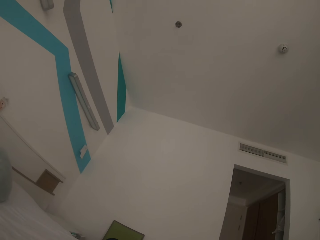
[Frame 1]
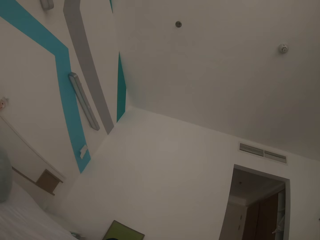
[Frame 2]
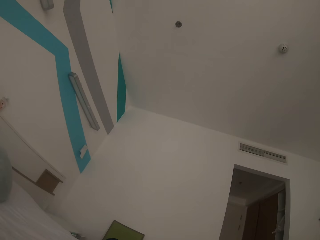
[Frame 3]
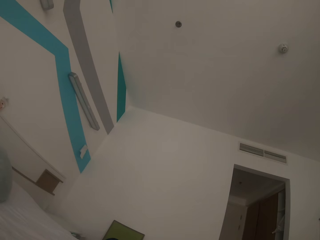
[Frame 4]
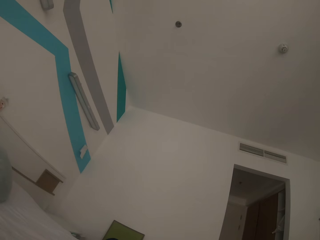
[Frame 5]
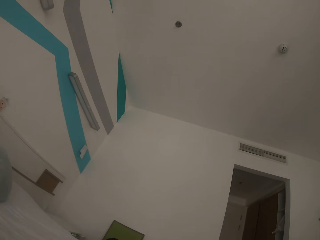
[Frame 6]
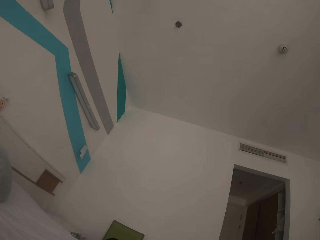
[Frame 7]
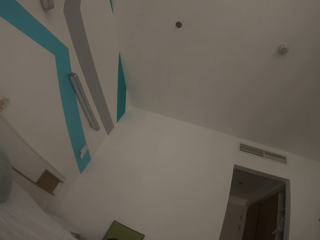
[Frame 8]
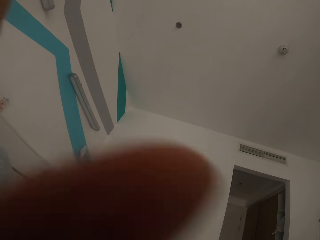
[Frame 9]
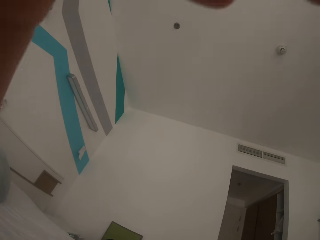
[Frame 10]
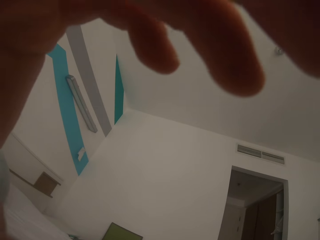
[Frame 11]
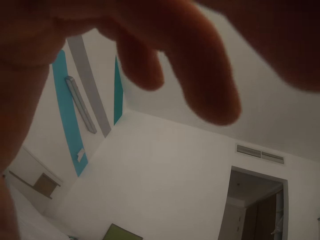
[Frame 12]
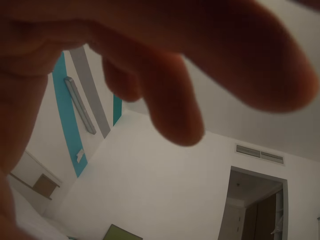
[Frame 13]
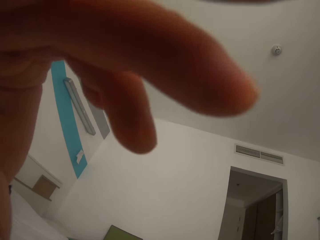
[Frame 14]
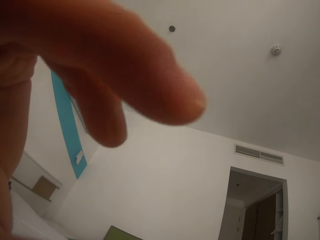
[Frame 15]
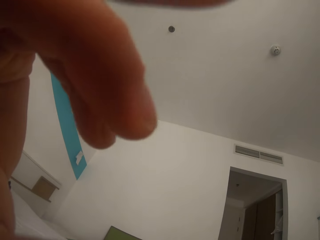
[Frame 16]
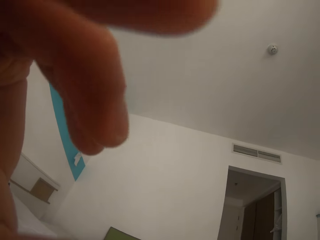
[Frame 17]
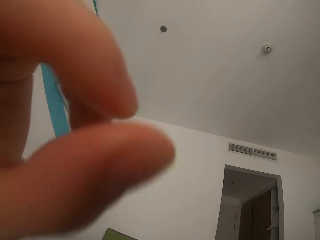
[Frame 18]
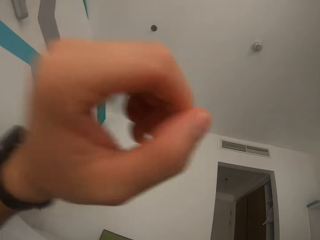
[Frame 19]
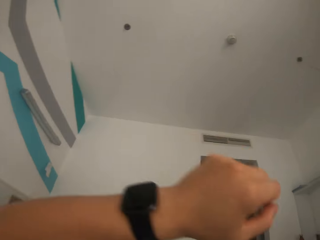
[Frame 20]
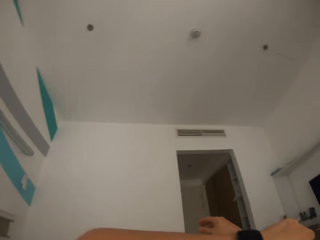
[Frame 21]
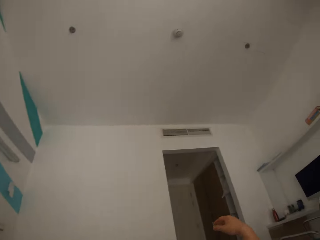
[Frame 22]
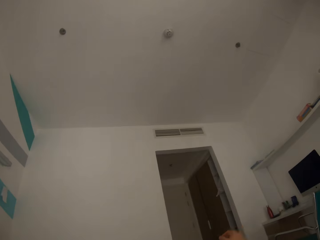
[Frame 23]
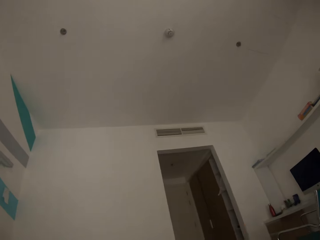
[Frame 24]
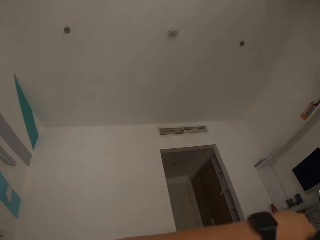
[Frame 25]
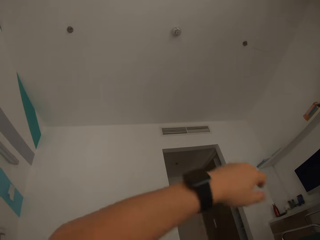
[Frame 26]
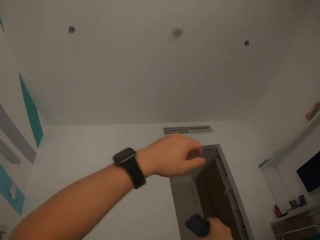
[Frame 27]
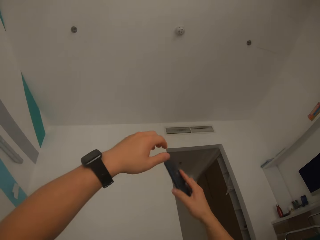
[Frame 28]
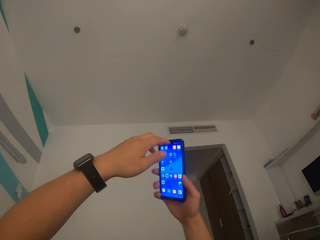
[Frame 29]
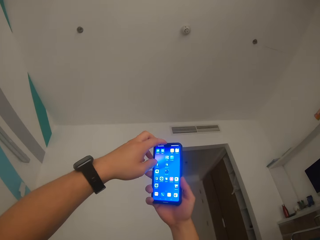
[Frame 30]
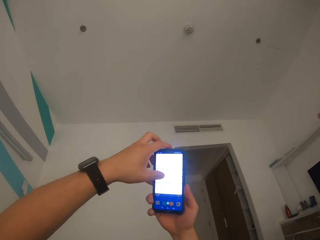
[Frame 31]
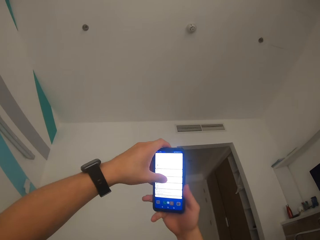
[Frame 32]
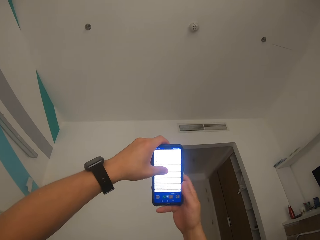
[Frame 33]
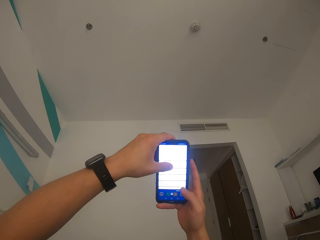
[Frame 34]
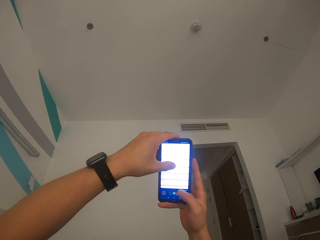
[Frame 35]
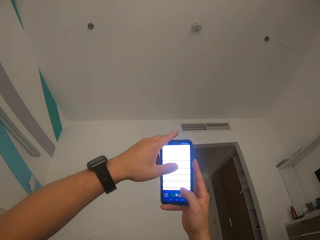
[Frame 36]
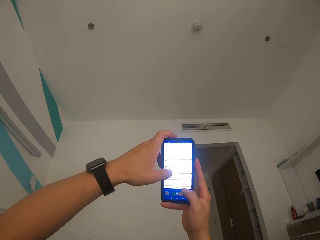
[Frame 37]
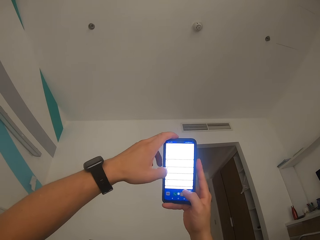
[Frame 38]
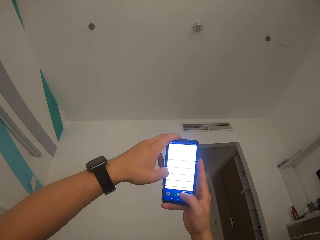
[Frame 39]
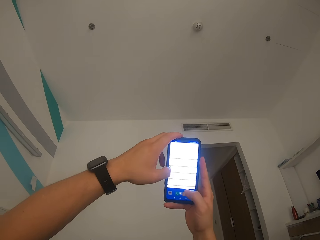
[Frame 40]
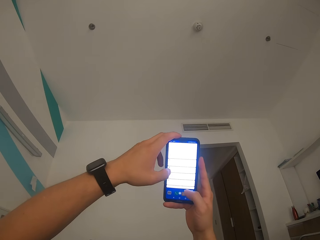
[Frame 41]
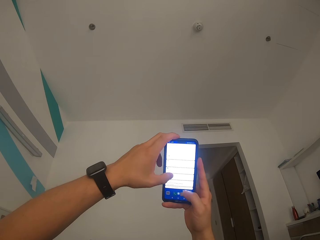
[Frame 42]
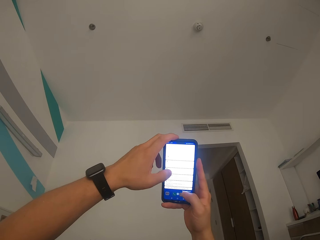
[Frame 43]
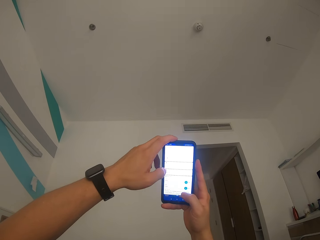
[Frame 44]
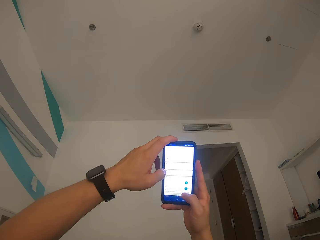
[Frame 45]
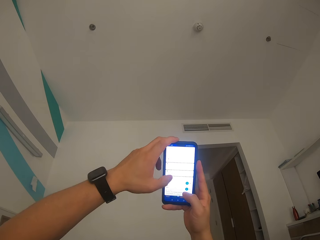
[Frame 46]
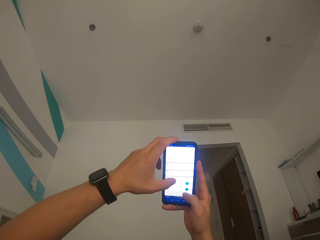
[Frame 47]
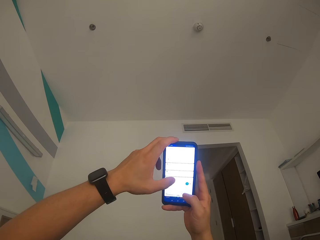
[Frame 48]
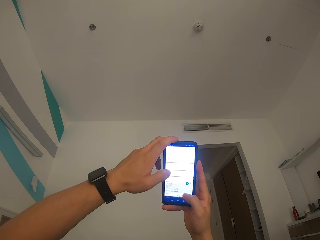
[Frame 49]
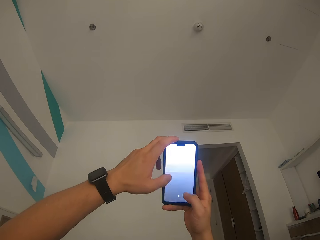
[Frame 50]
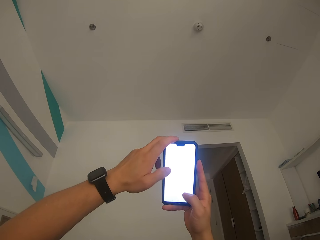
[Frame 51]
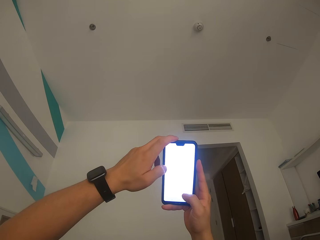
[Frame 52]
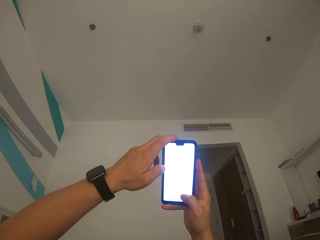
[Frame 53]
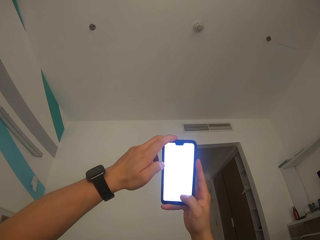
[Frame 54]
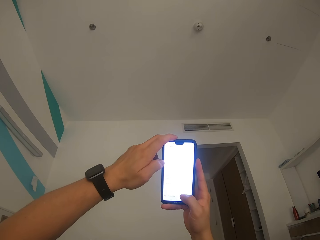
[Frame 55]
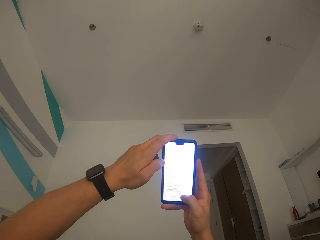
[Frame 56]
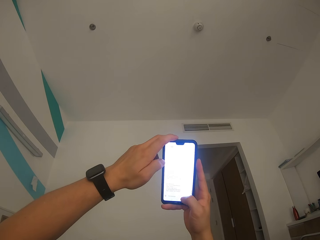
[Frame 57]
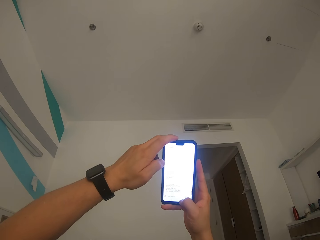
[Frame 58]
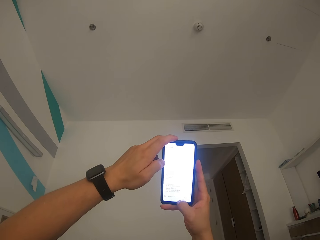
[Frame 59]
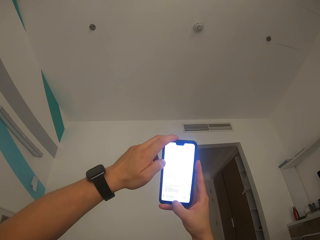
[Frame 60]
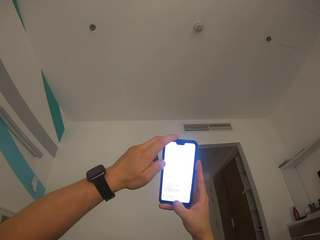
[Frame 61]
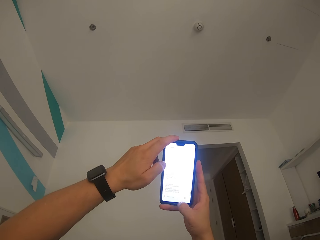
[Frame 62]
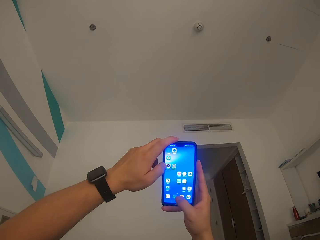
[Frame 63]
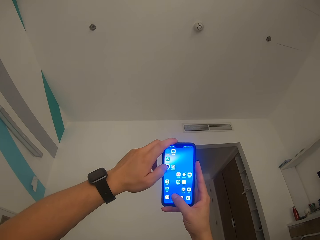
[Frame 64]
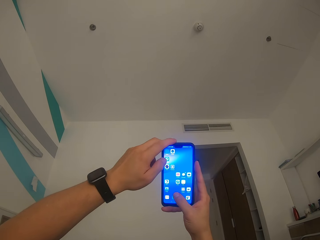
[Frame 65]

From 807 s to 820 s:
The camera wearer touches something. They tilt the camera with the left hand. They withdraw the left hand from the camera. They scroll the mobile phone. They pick up the phone from the bed. They hold the phone with both hands. They use the phone.

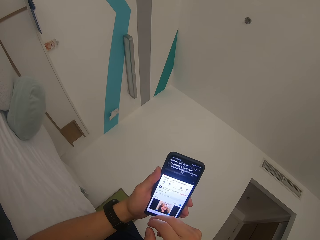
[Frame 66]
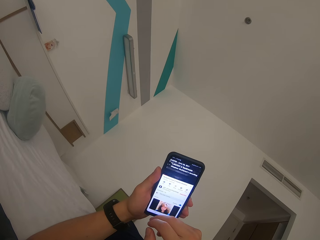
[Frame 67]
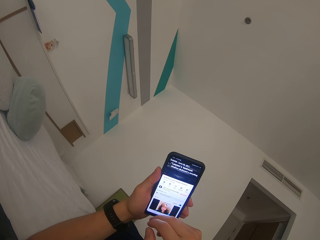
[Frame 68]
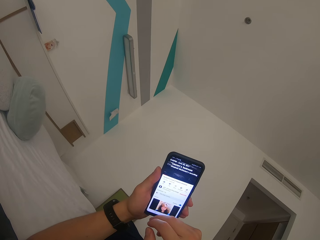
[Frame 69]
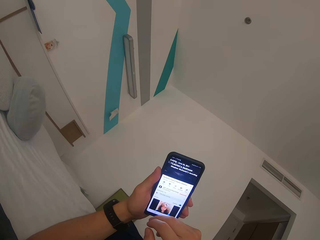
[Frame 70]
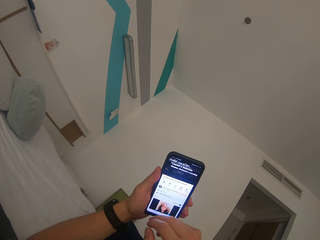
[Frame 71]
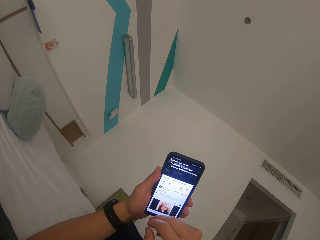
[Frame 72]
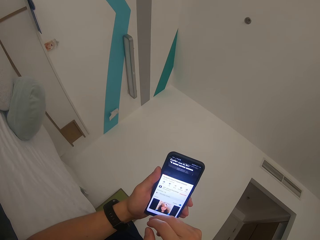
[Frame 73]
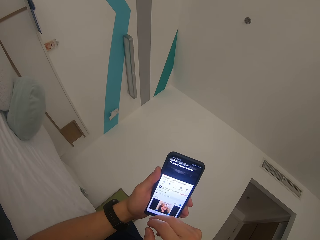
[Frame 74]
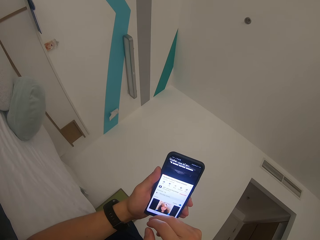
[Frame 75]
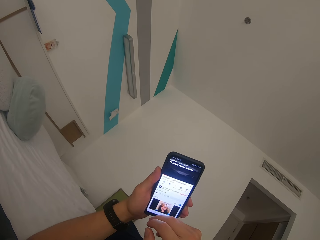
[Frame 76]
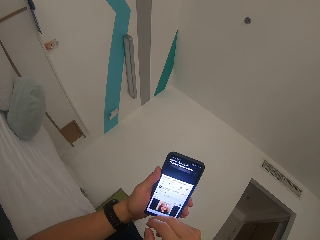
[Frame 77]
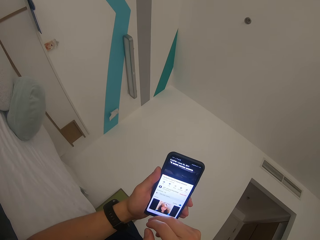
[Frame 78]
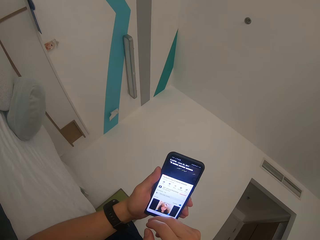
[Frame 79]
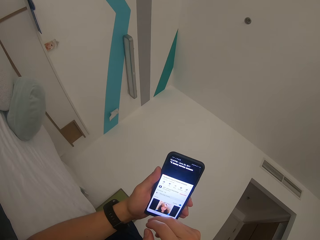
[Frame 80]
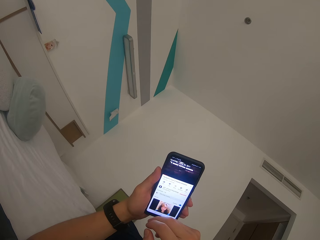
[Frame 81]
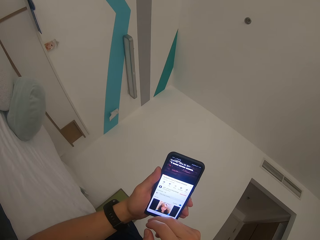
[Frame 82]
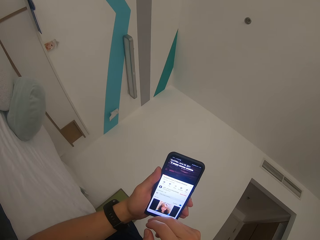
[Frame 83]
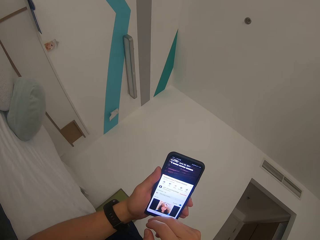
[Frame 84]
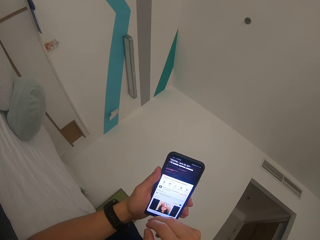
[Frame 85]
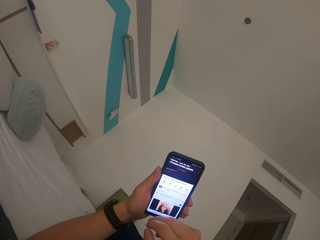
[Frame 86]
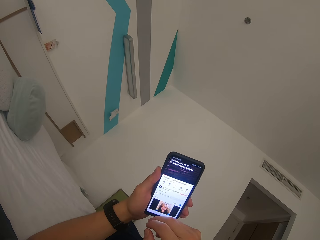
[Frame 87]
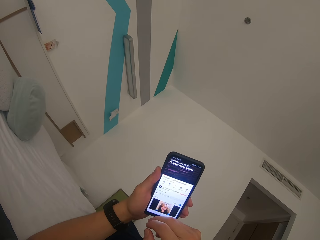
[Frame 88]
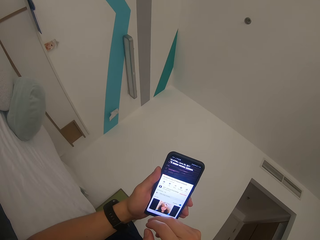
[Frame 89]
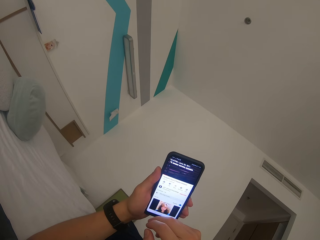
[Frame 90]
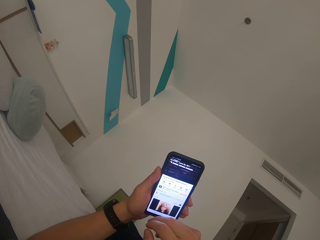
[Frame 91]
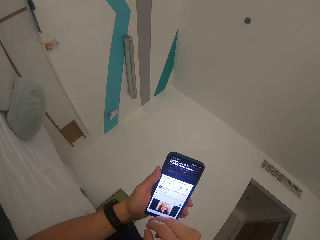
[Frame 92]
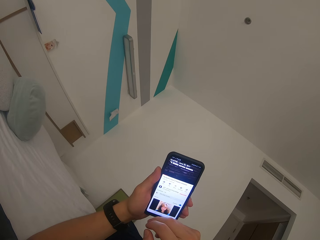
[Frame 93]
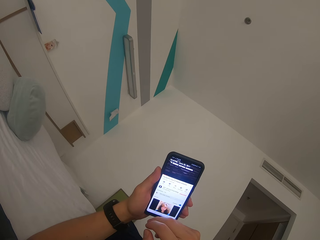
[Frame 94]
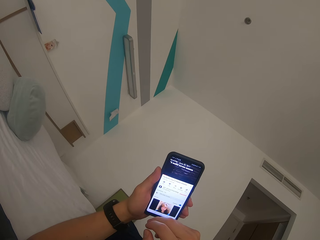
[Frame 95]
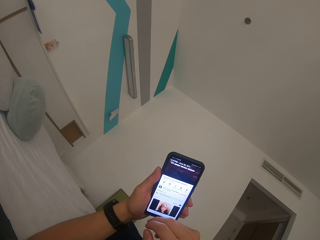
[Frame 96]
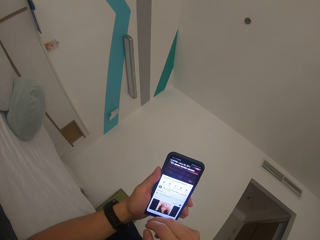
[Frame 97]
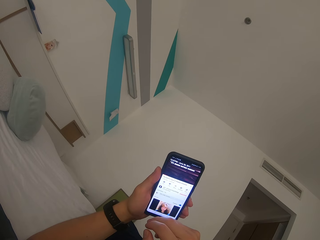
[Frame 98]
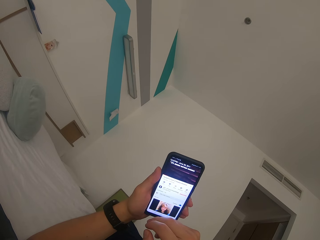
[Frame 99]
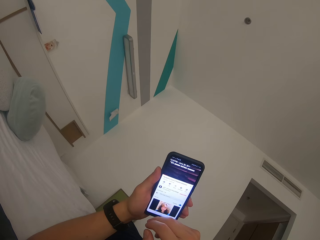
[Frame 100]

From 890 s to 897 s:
The camera wearer watches the video.
